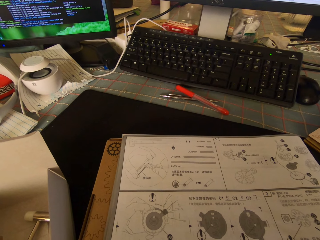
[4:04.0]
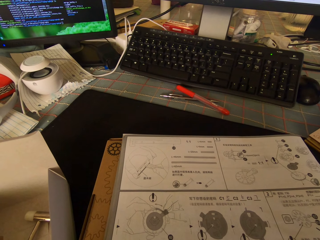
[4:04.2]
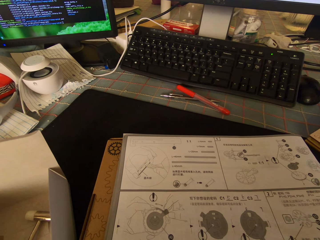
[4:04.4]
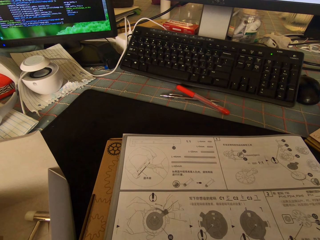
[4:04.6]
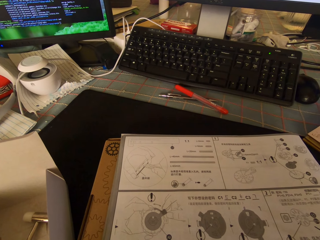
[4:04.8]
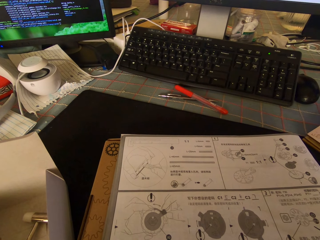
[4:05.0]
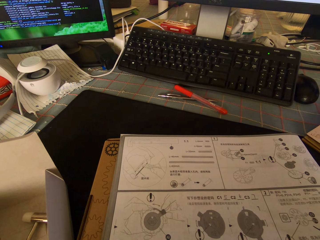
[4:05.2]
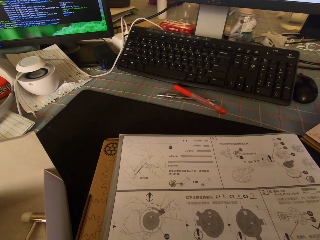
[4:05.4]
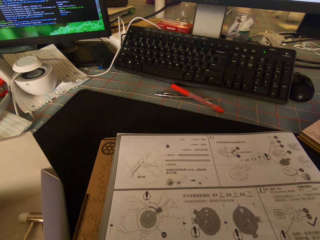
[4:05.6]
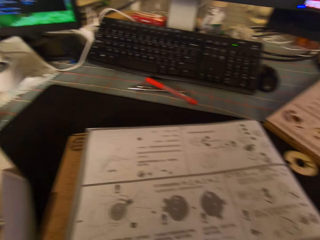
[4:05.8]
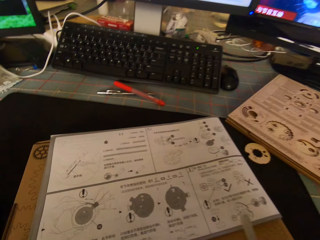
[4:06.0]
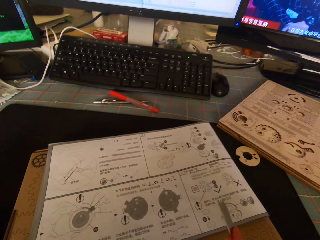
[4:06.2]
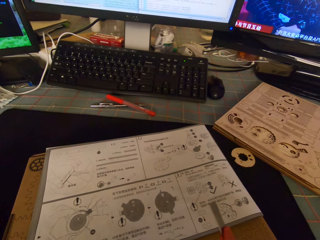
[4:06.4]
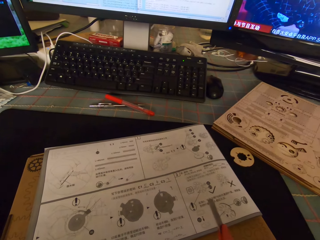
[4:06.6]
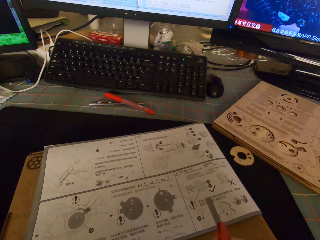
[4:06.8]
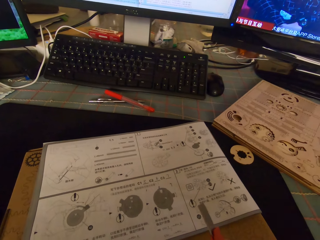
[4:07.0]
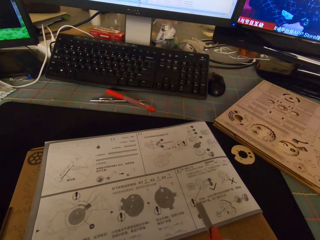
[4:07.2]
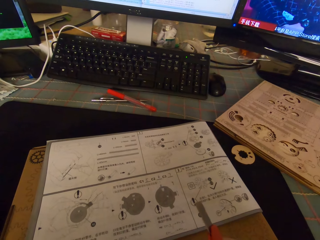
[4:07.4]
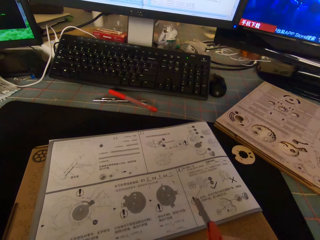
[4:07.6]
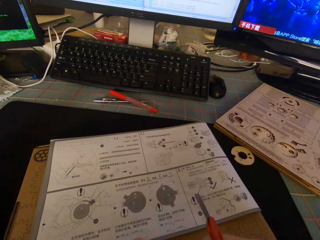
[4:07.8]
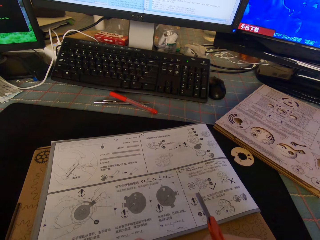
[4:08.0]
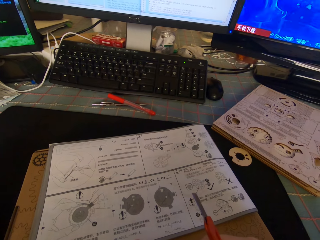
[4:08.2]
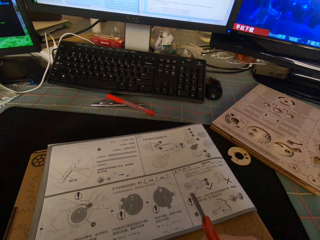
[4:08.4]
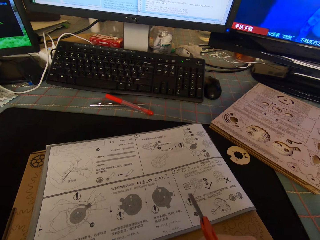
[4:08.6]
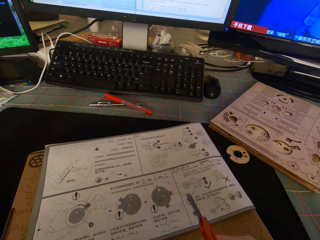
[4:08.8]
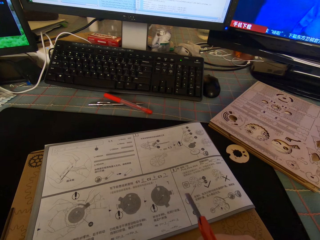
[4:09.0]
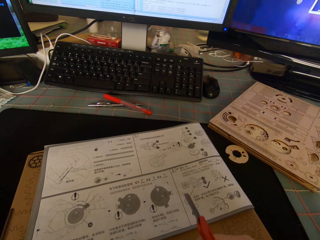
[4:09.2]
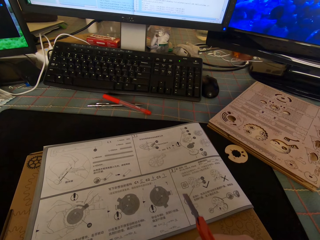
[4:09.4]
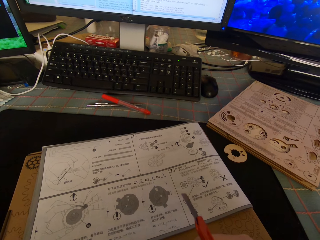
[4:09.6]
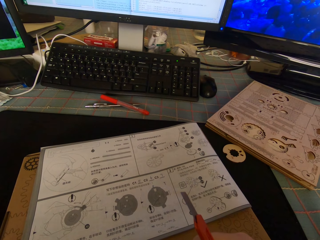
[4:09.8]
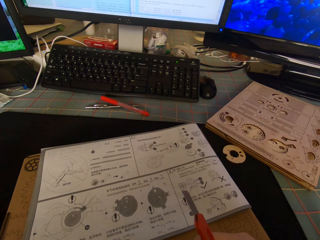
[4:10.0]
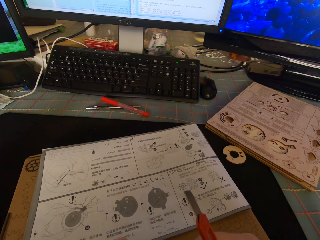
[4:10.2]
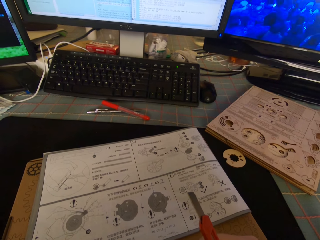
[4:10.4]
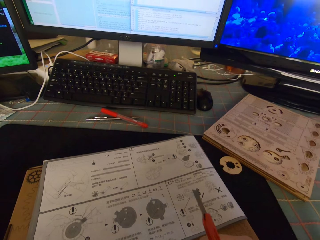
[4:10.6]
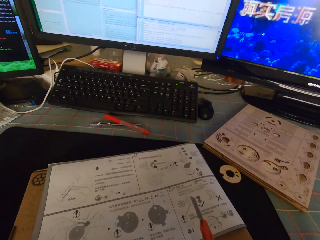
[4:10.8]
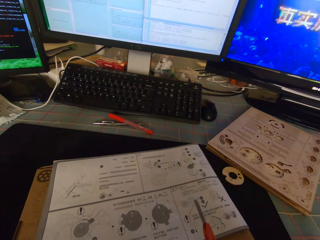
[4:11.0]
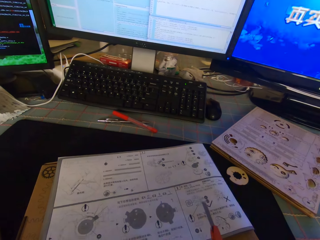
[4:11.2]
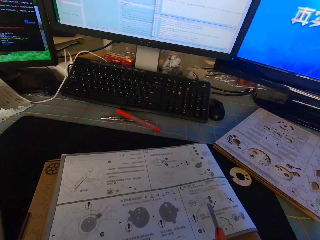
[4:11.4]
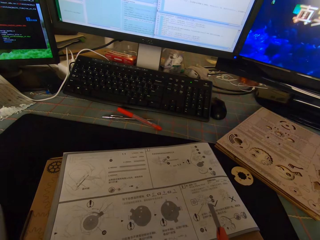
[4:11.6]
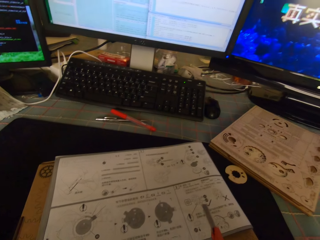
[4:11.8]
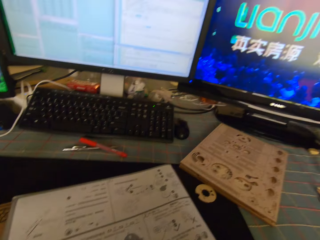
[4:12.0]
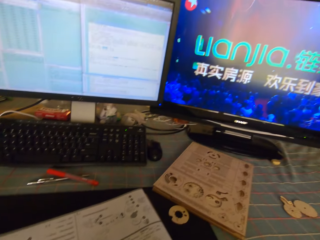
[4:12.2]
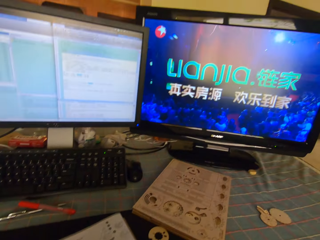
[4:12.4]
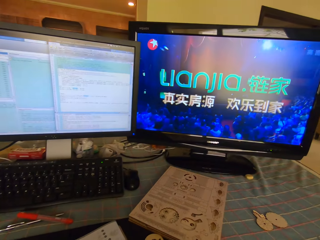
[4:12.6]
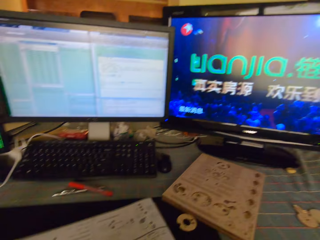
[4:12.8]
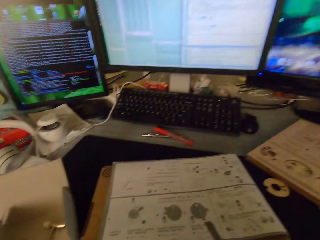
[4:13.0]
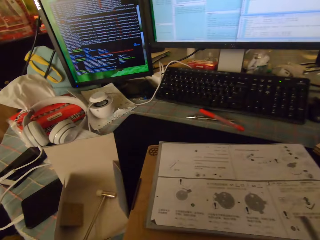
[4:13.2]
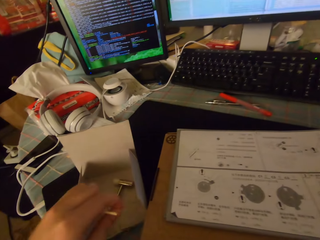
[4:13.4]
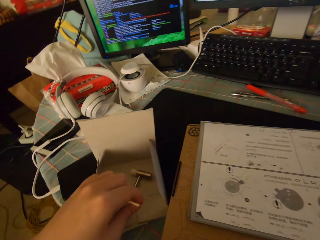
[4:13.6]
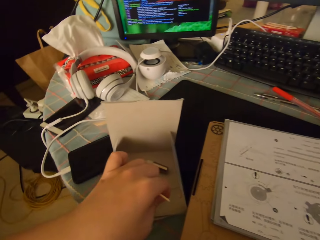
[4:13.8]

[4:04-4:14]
The camera wearer does something.

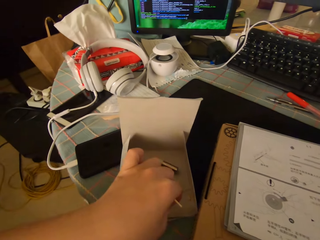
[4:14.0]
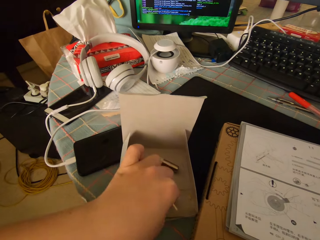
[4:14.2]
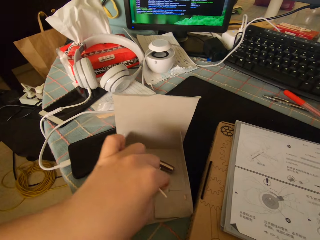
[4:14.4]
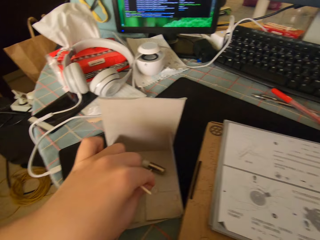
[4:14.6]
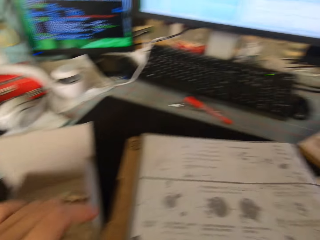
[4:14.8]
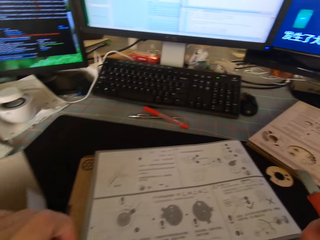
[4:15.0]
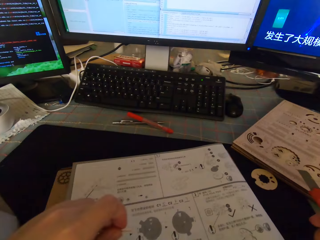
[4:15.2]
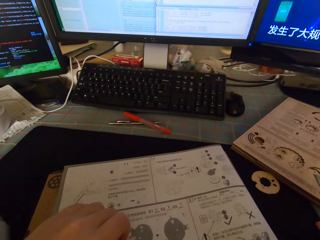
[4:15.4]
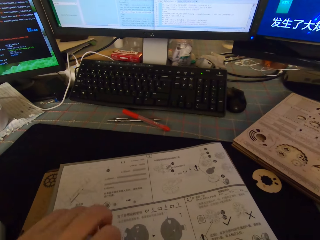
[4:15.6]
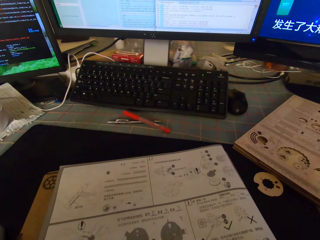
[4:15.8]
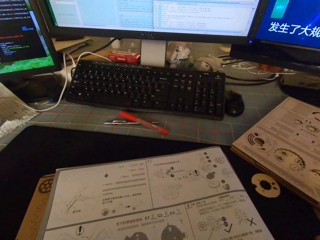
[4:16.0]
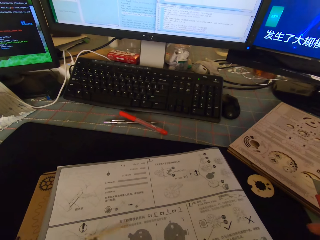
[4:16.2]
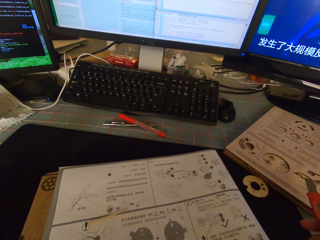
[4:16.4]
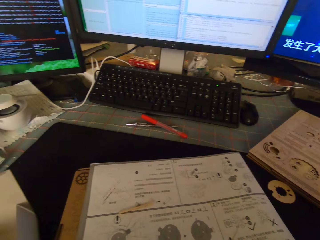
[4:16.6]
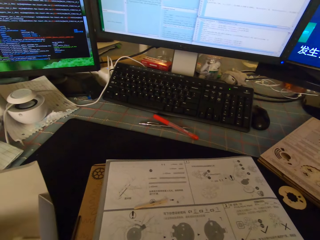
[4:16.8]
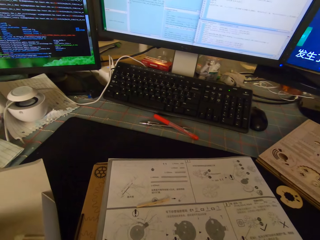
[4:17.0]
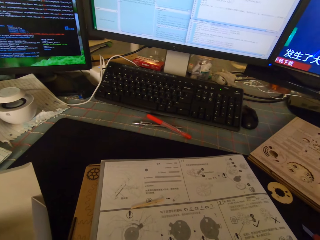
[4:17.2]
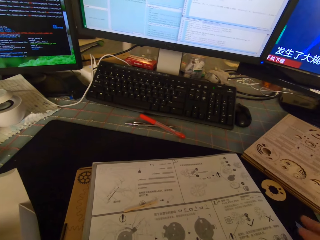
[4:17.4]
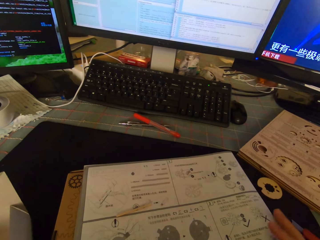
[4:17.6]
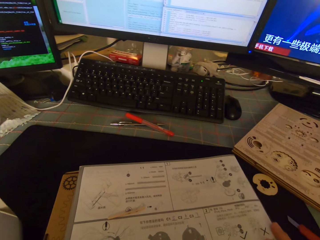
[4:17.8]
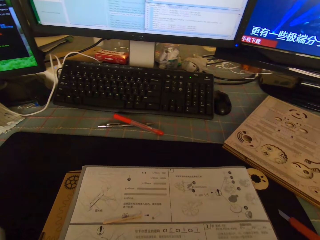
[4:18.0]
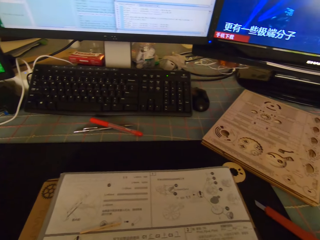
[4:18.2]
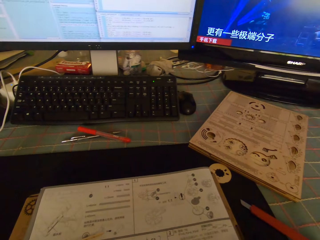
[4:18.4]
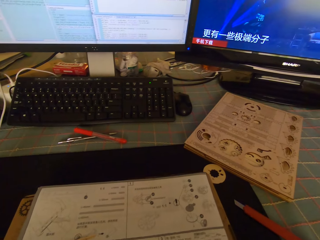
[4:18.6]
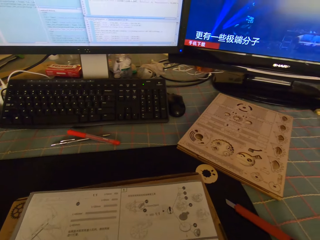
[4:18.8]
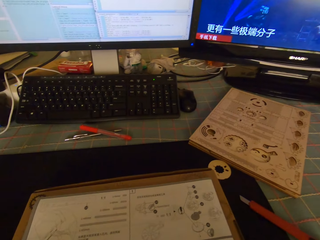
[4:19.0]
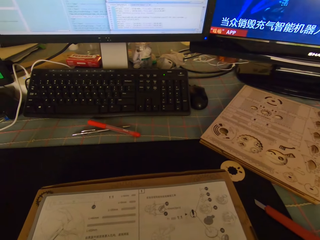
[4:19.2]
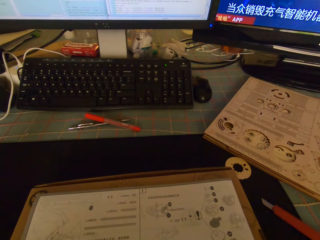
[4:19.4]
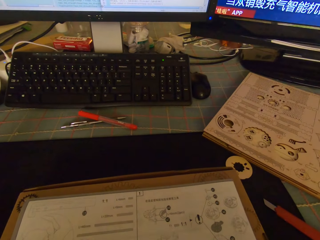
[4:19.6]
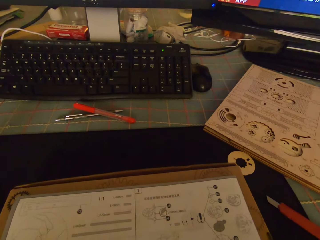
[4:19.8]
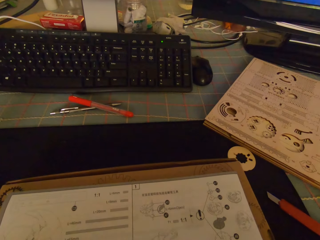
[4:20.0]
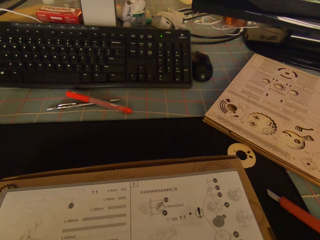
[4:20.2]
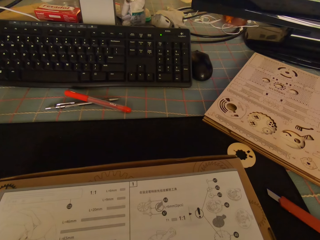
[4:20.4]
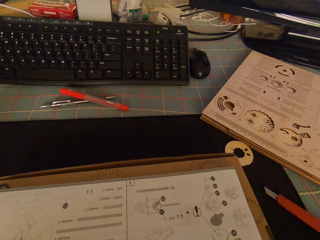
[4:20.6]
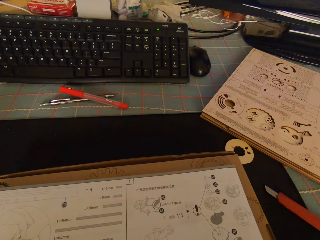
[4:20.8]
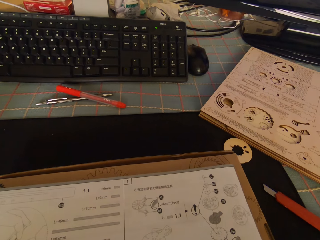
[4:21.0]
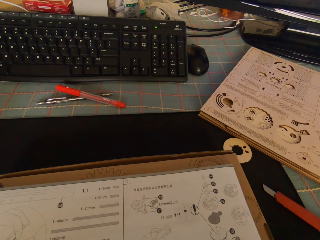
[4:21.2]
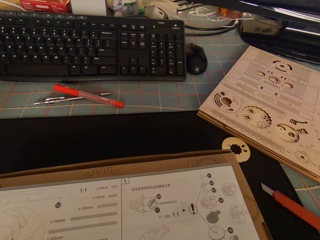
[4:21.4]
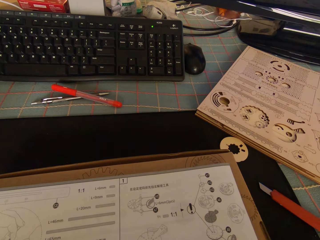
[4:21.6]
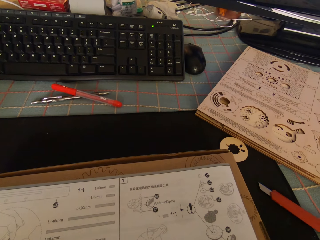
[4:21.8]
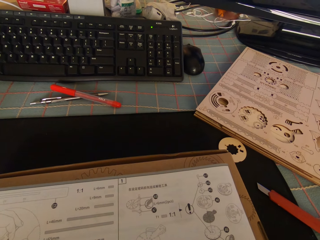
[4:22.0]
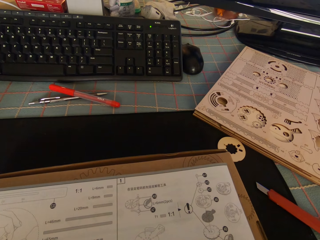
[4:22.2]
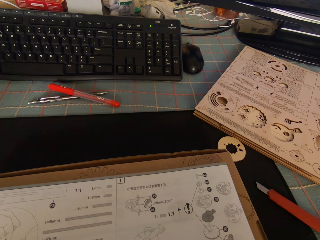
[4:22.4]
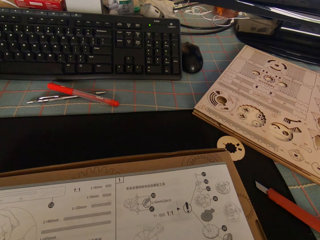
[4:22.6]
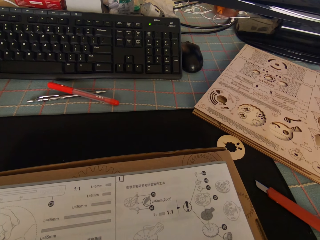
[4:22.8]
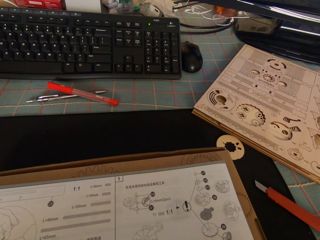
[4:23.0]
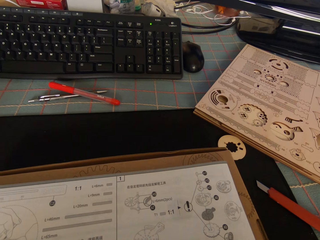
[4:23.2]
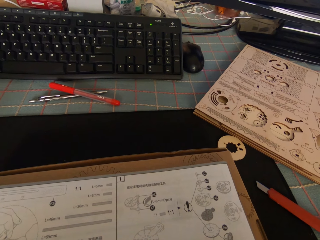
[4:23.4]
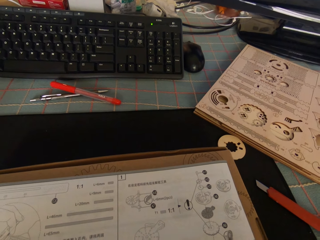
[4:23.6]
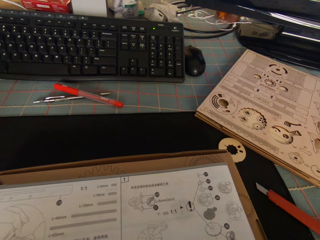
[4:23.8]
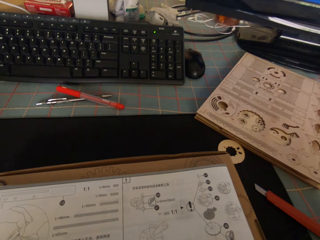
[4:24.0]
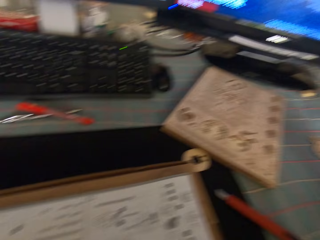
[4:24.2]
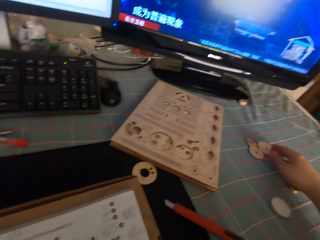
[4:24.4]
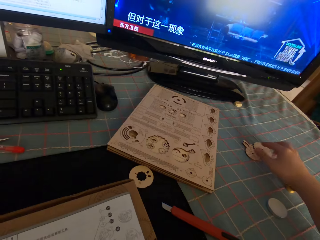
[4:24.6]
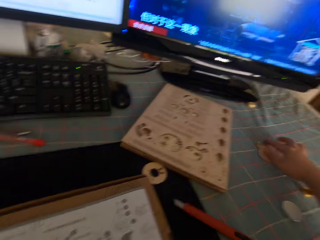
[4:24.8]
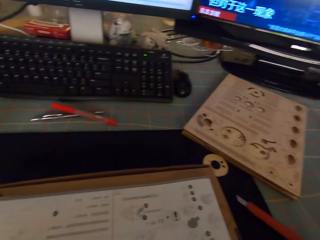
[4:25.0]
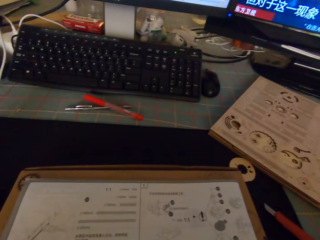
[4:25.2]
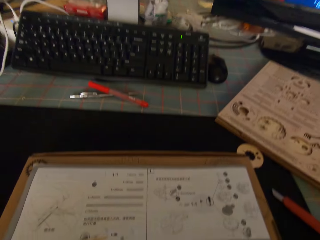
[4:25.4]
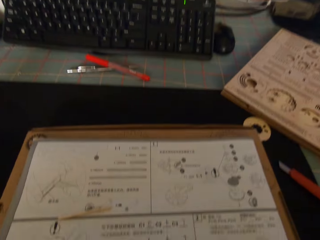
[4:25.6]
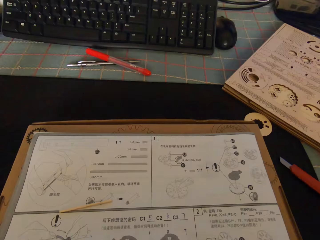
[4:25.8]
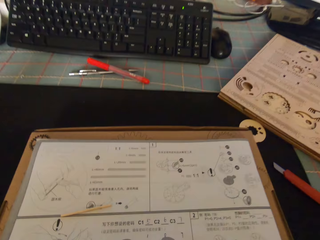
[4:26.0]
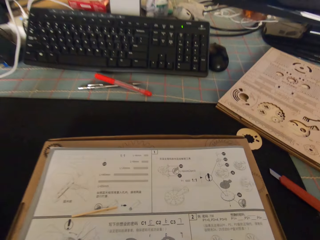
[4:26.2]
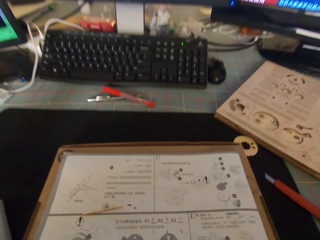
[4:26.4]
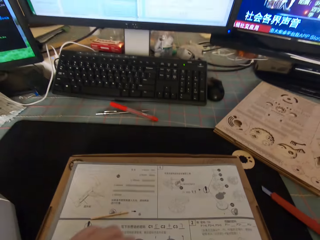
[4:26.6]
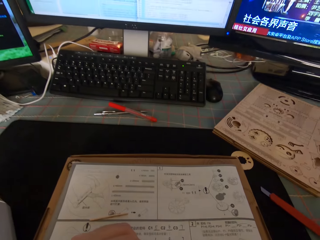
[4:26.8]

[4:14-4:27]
The camera wearer drops the broken piece of the round wood stick in the small white carton on the desk. They put something on the paper. They adjust the puzzle package box on the desk. They look at the paper. They touch one of the pieces of round wood on the table. They look around.
